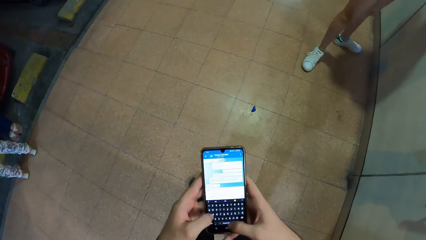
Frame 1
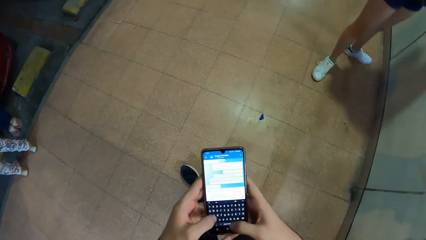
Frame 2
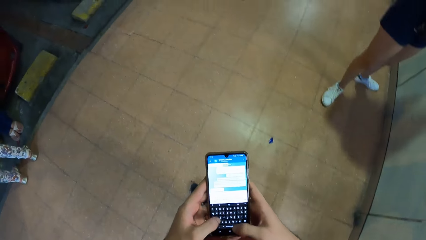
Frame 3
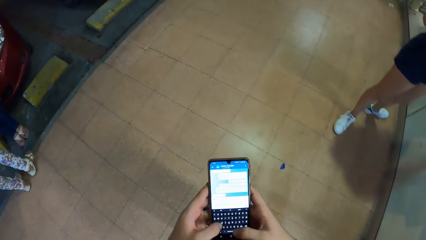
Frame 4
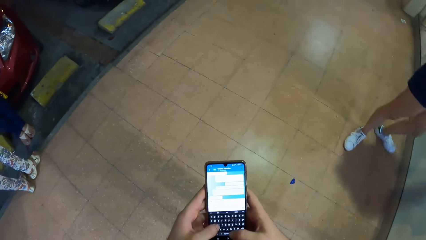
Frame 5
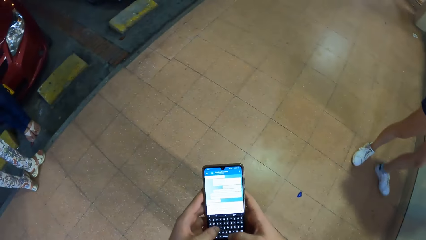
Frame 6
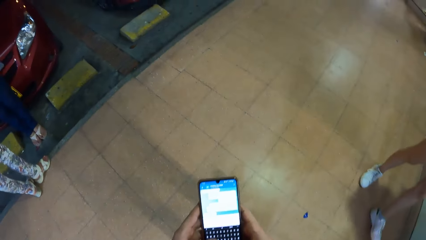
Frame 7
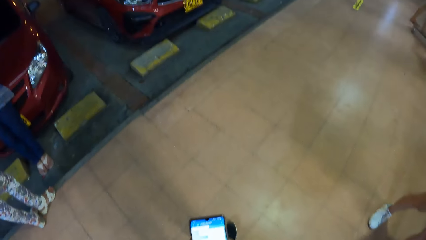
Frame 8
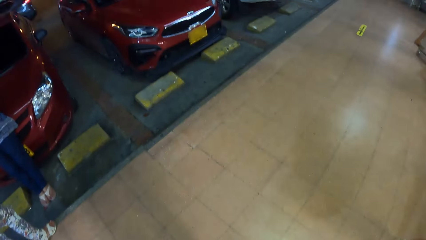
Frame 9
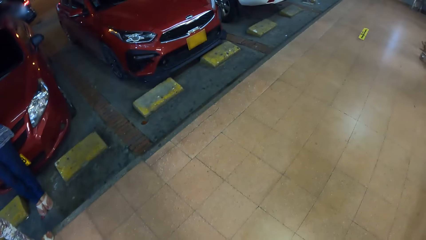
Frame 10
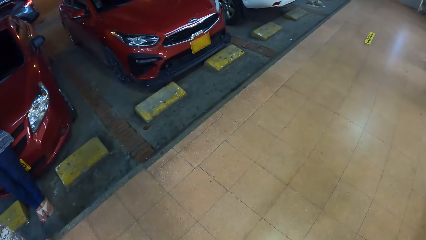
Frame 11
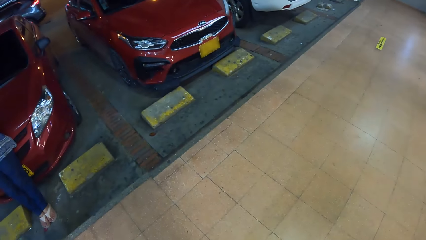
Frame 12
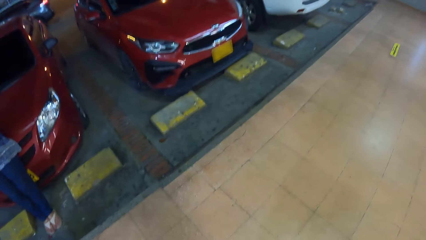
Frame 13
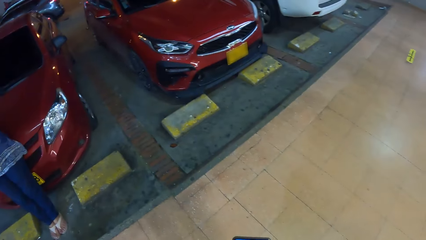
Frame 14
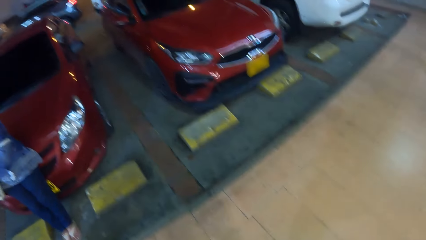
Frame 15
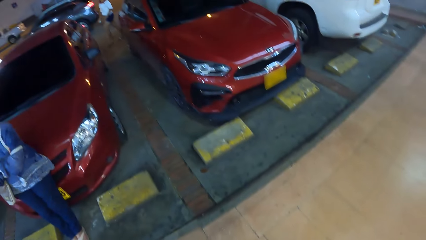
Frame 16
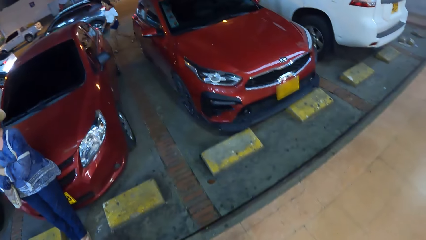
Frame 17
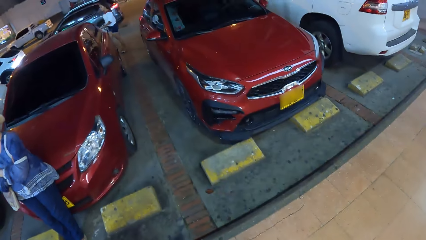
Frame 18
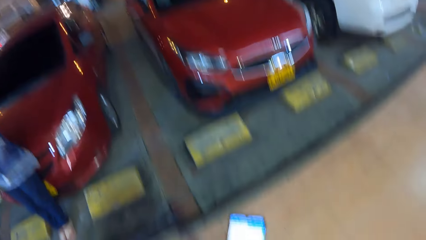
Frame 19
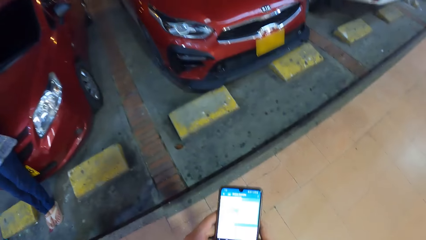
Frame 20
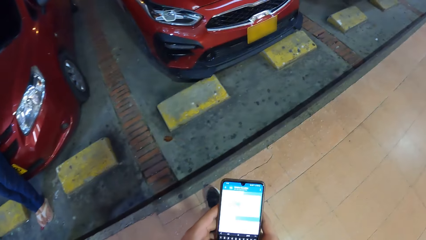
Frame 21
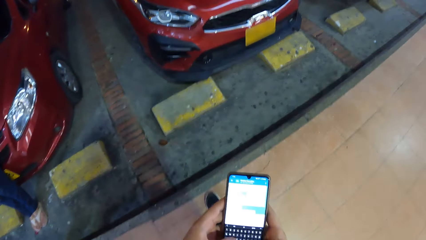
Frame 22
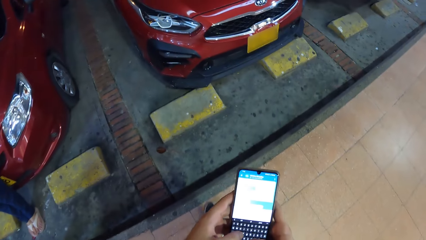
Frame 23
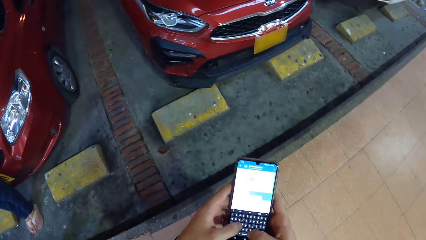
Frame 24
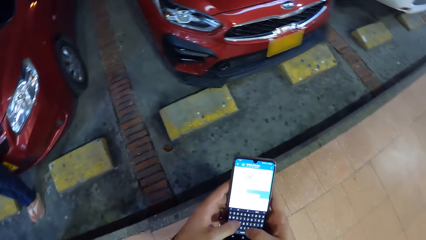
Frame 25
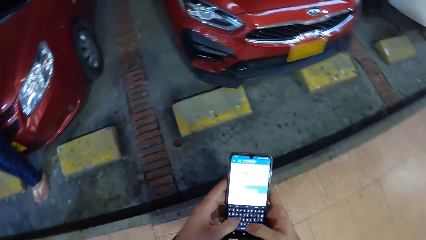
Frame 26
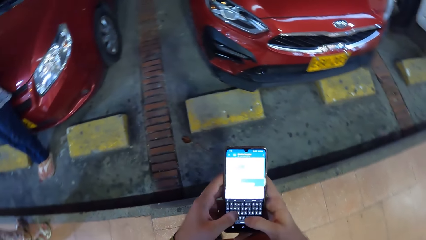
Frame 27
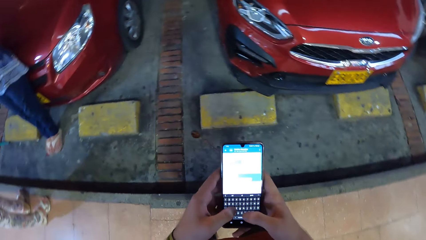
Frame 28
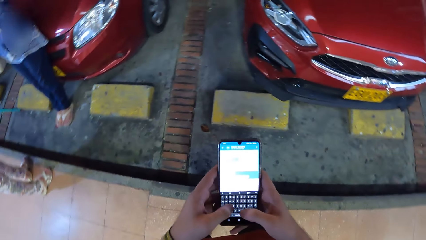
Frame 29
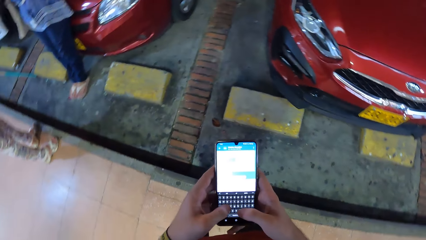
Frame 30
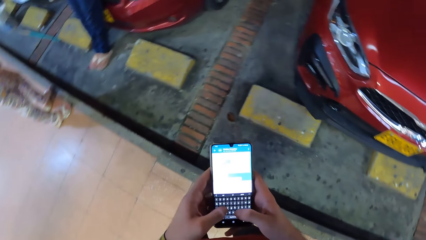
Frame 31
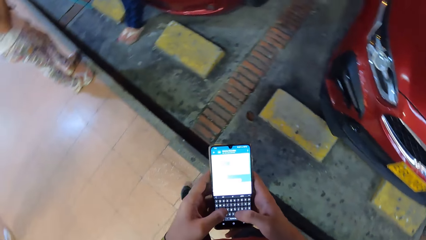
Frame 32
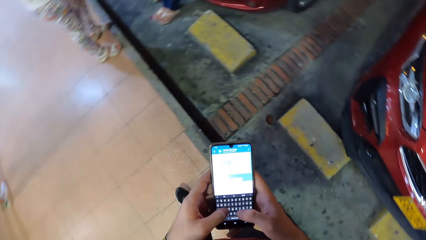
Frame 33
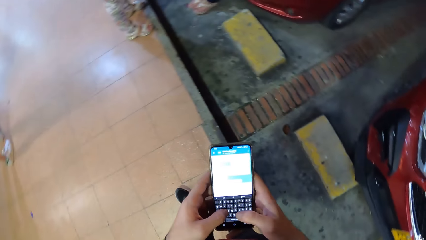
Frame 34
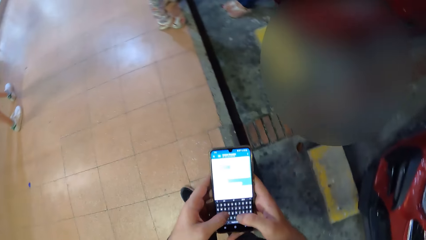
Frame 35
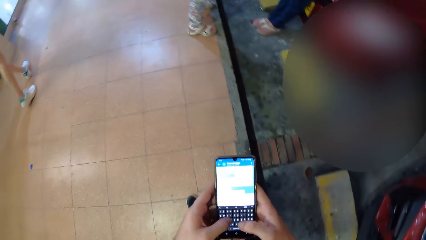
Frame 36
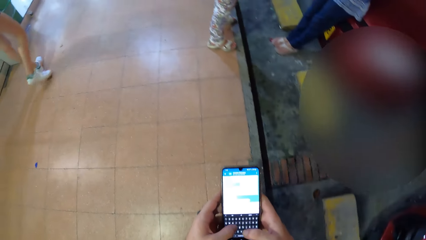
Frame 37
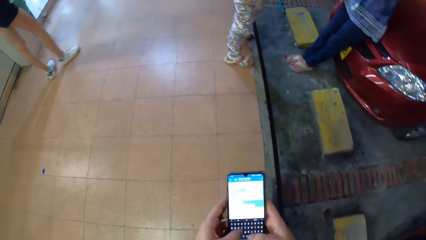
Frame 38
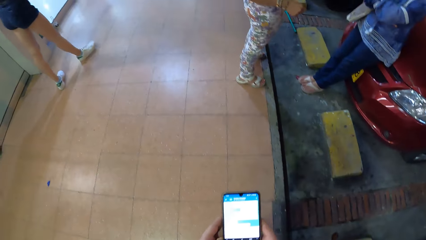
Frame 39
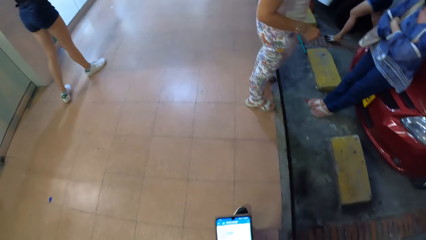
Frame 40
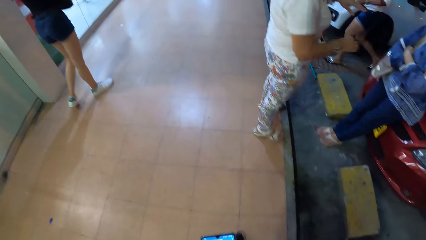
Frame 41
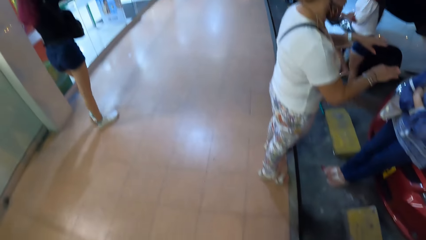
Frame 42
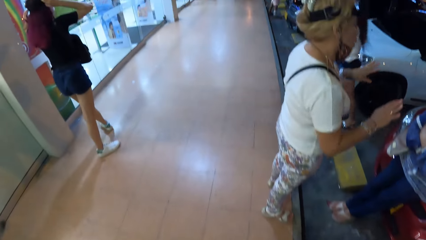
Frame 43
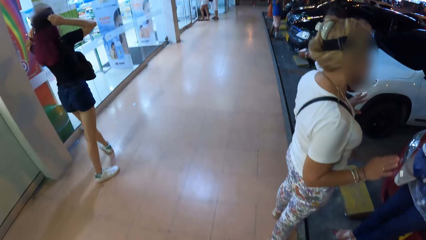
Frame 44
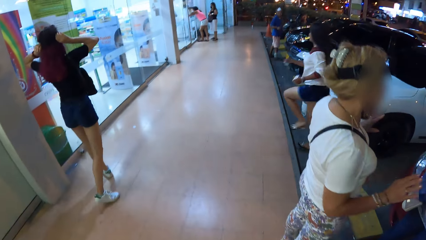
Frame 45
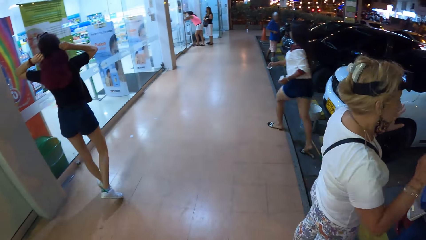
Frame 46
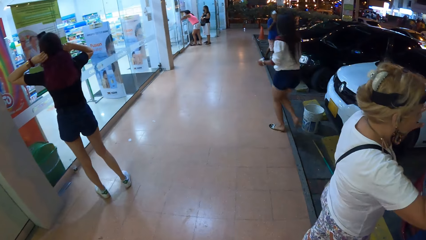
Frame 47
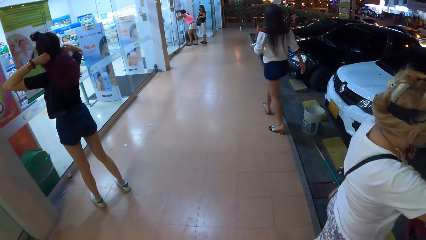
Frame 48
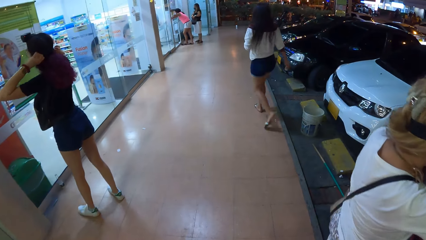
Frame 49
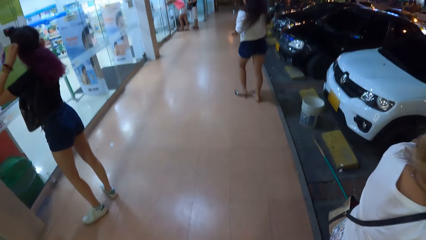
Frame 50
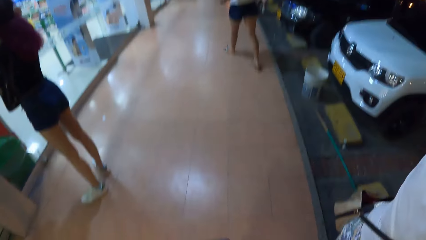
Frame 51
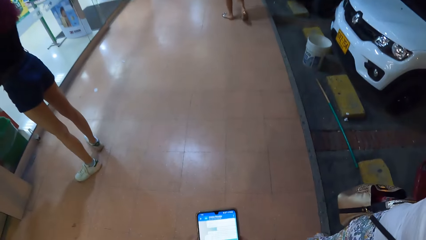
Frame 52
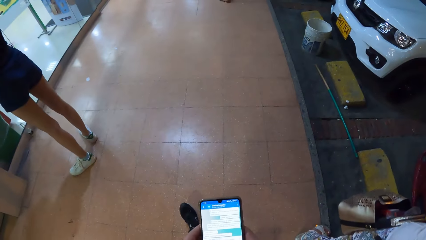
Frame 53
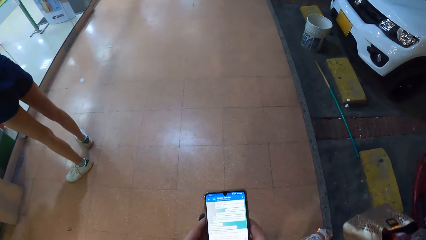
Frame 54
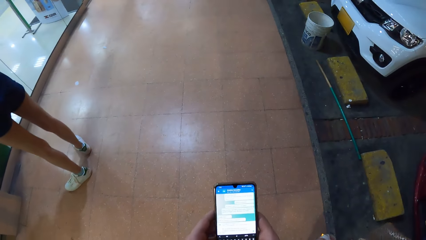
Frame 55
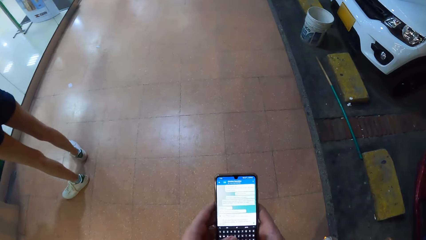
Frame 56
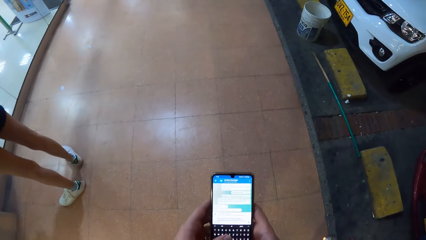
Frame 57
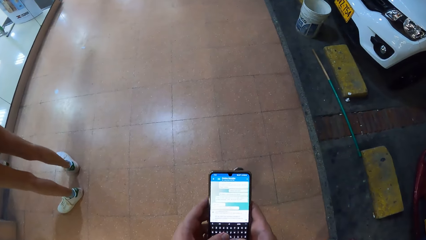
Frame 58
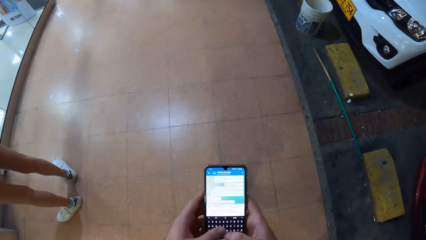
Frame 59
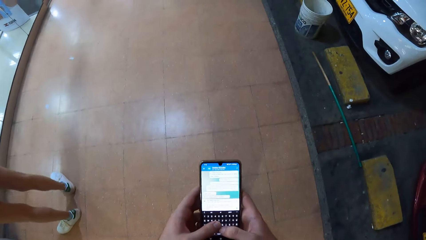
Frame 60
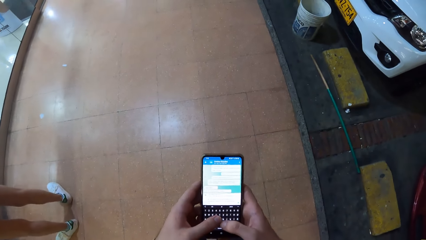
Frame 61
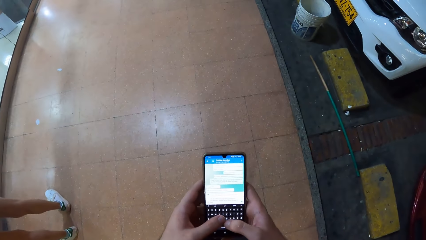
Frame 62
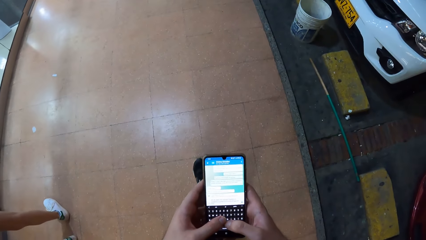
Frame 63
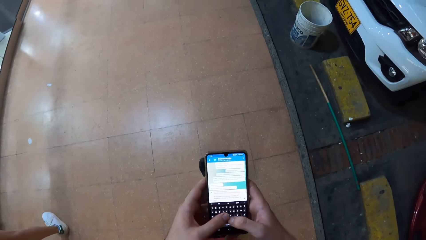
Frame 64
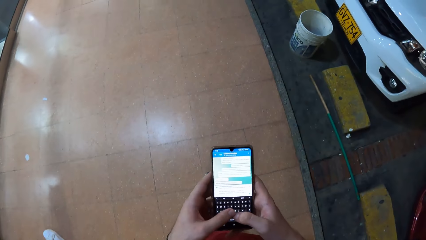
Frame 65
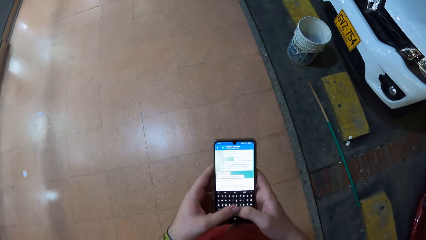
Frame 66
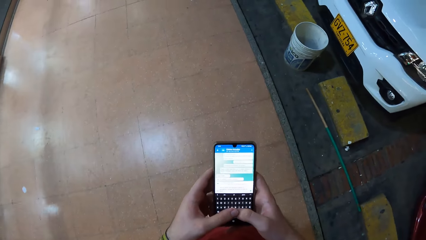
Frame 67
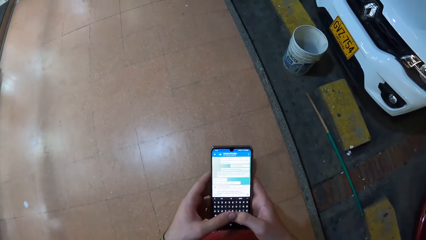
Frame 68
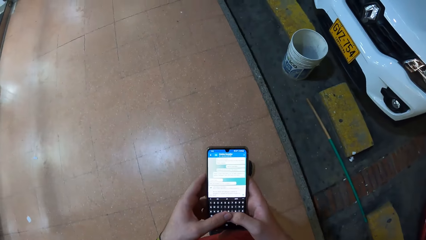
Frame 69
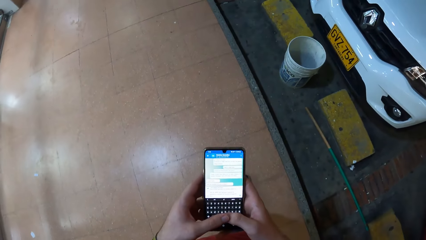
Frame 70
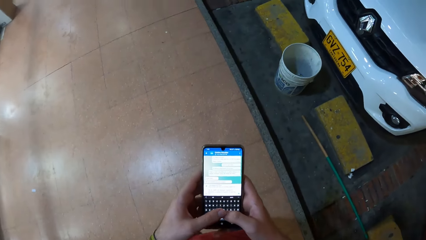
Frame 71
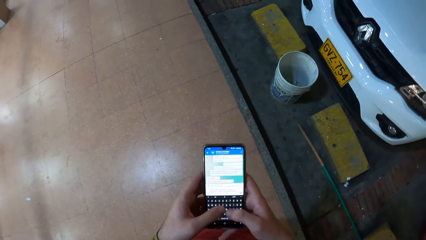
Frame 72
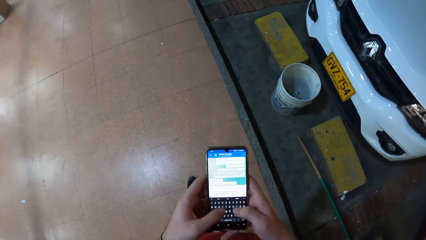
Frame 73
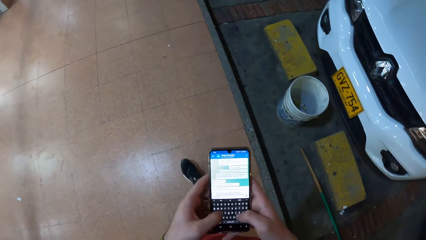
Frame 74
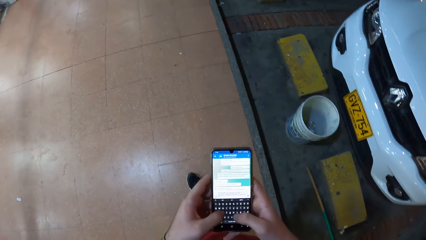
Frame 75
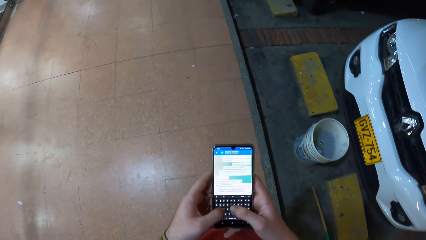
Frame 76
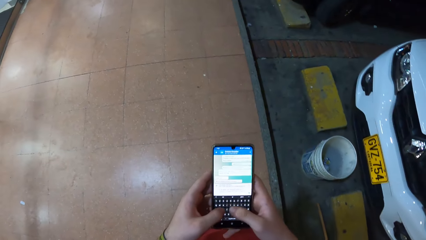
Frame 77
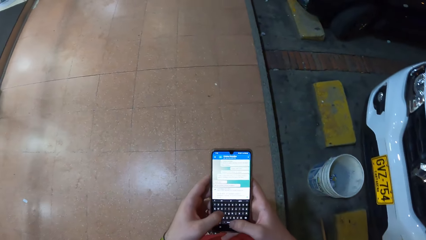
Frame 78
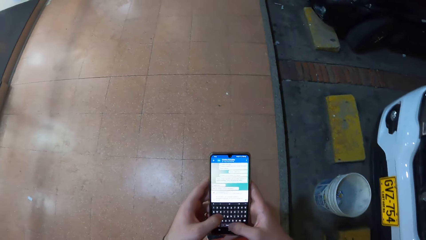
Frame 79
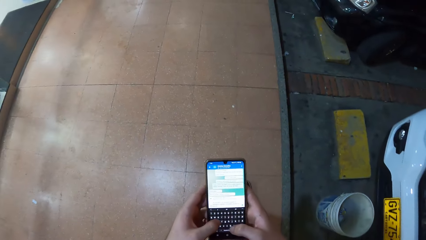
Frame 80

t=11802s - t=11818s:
The camera wearer looks around. They look at the phone. A woman adjusts the camera on her head with both hands. The camera wearer looks around. They operate the phone with both hands. They type on the phone with both hands.
